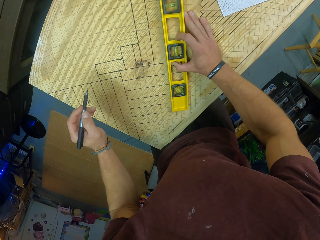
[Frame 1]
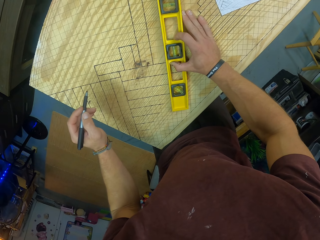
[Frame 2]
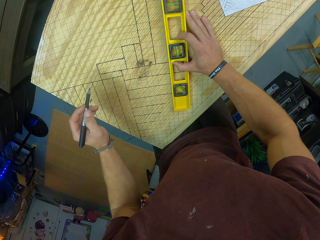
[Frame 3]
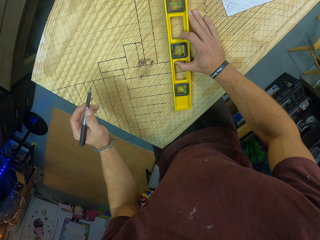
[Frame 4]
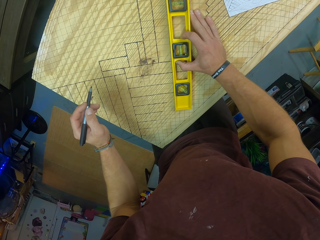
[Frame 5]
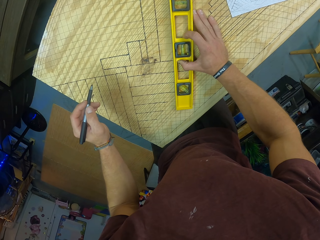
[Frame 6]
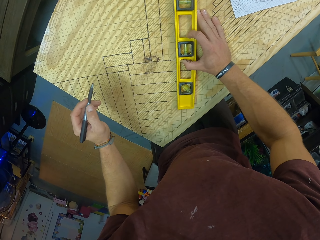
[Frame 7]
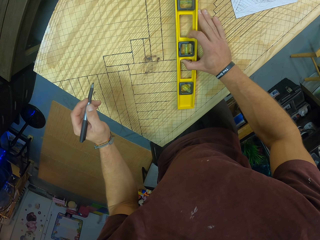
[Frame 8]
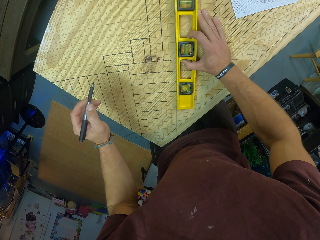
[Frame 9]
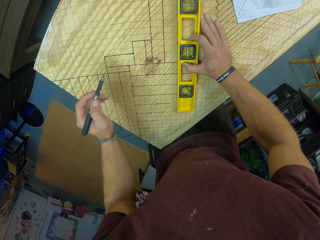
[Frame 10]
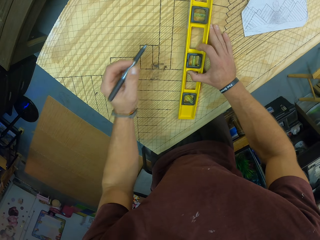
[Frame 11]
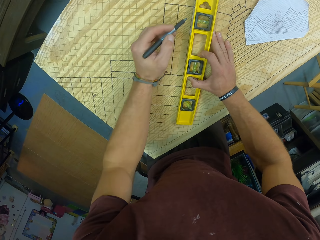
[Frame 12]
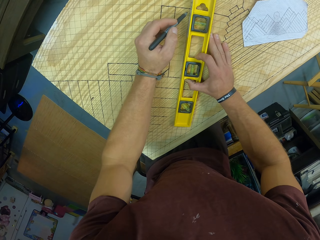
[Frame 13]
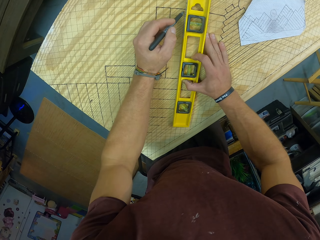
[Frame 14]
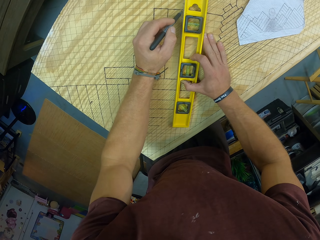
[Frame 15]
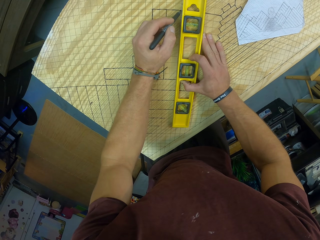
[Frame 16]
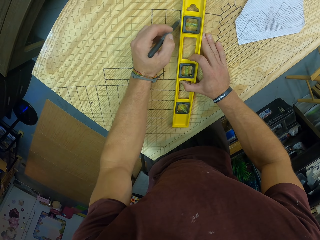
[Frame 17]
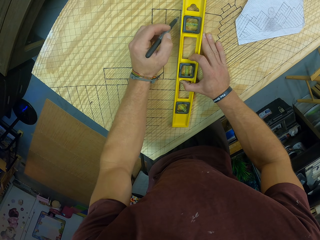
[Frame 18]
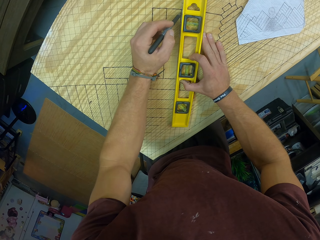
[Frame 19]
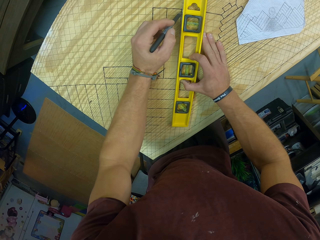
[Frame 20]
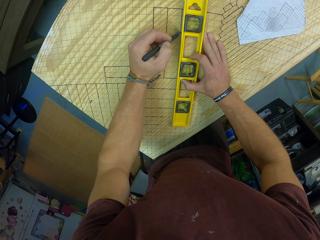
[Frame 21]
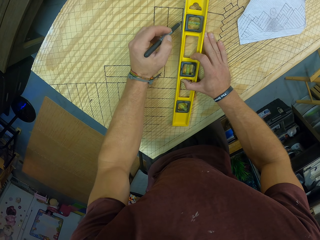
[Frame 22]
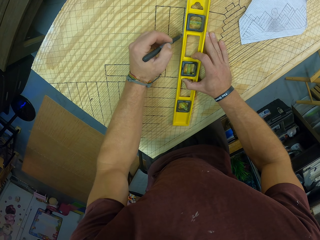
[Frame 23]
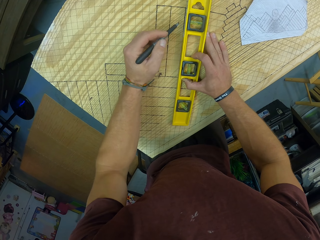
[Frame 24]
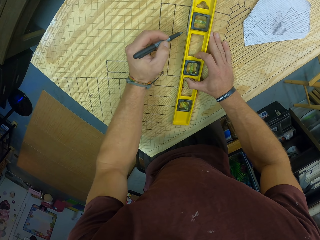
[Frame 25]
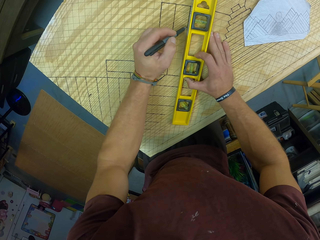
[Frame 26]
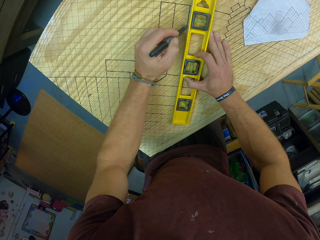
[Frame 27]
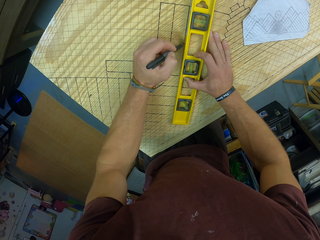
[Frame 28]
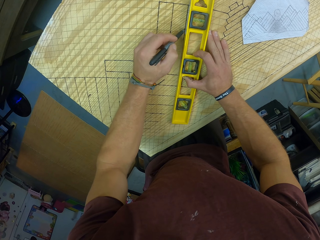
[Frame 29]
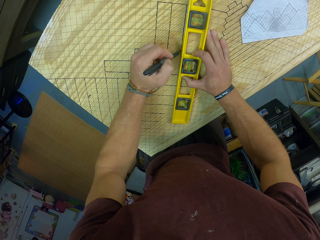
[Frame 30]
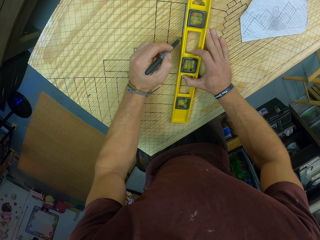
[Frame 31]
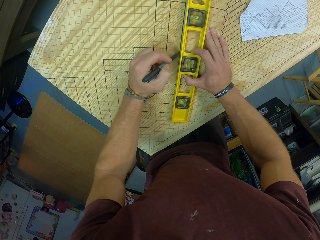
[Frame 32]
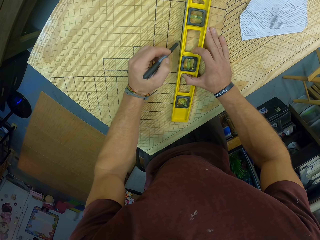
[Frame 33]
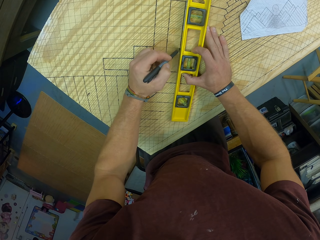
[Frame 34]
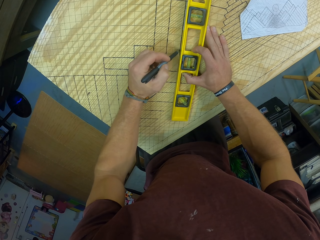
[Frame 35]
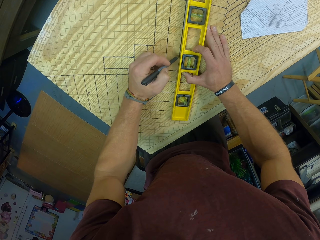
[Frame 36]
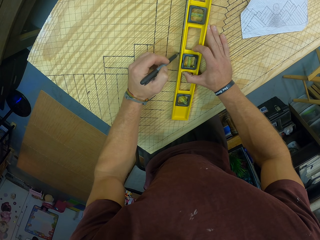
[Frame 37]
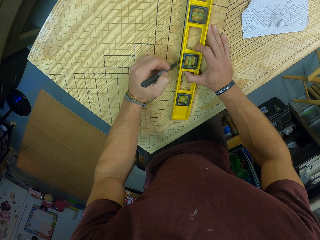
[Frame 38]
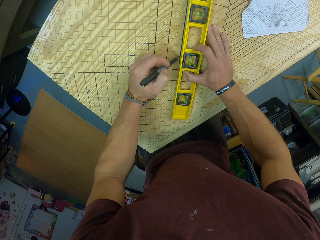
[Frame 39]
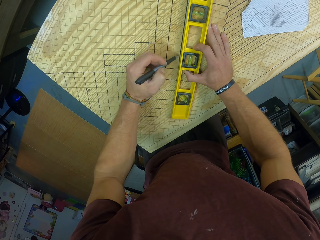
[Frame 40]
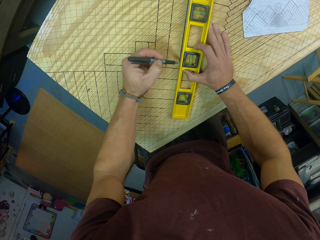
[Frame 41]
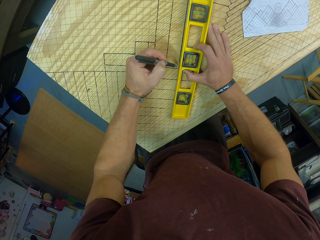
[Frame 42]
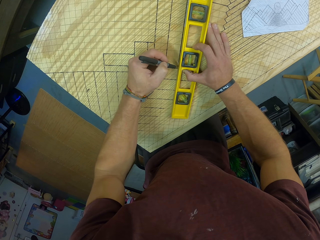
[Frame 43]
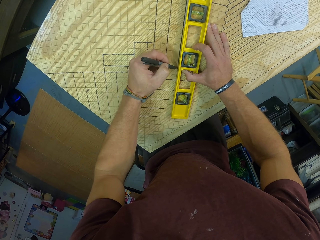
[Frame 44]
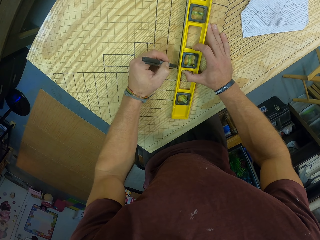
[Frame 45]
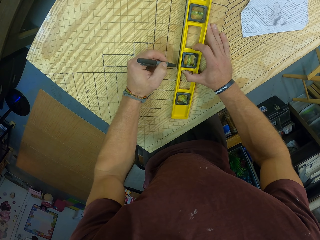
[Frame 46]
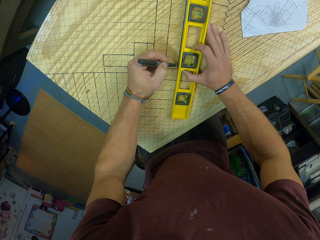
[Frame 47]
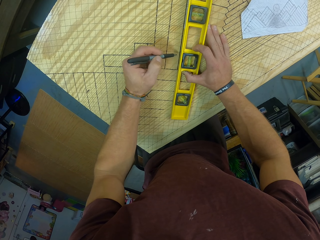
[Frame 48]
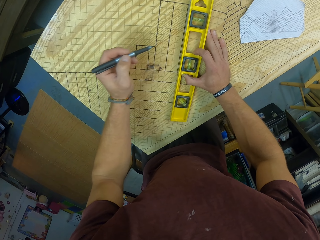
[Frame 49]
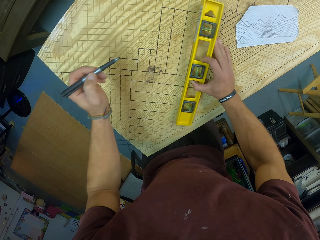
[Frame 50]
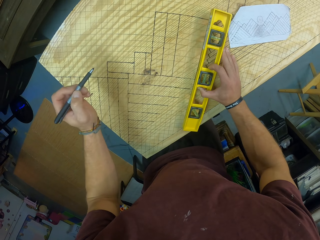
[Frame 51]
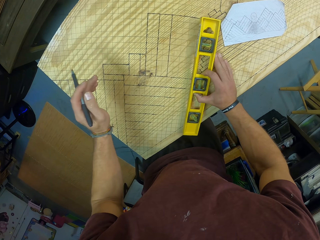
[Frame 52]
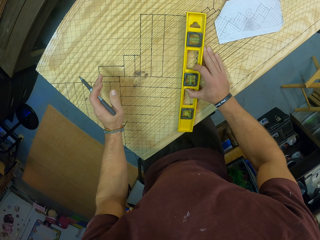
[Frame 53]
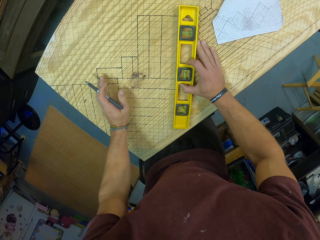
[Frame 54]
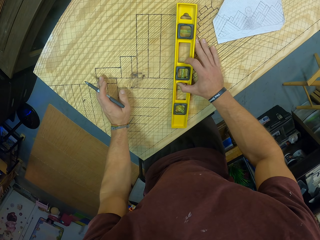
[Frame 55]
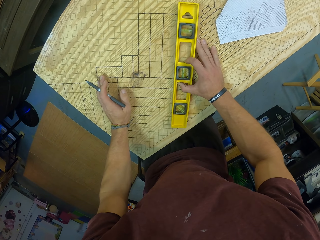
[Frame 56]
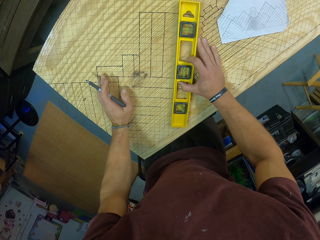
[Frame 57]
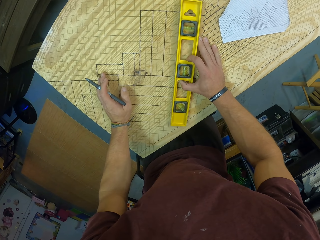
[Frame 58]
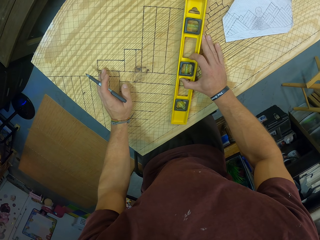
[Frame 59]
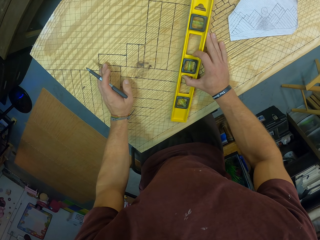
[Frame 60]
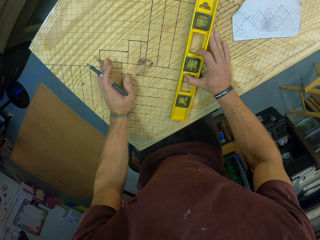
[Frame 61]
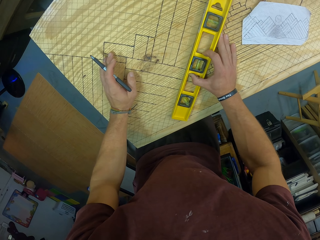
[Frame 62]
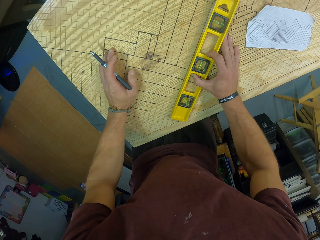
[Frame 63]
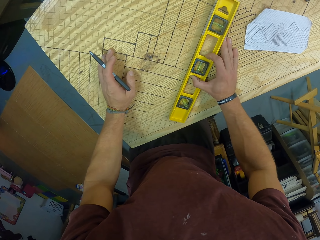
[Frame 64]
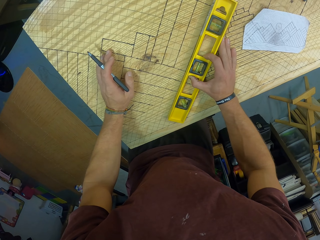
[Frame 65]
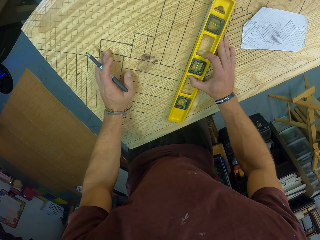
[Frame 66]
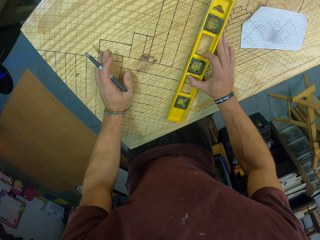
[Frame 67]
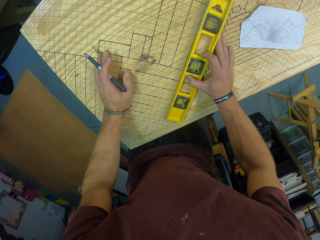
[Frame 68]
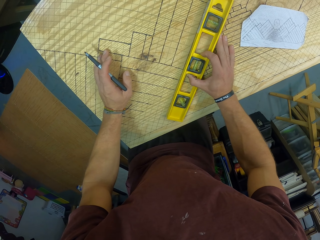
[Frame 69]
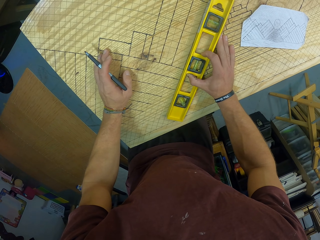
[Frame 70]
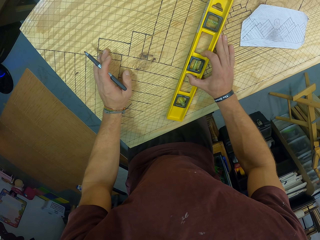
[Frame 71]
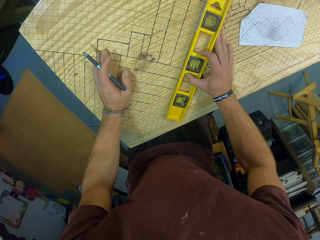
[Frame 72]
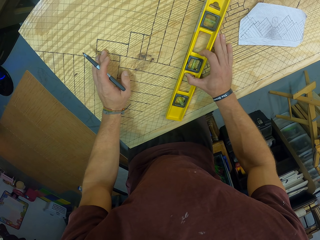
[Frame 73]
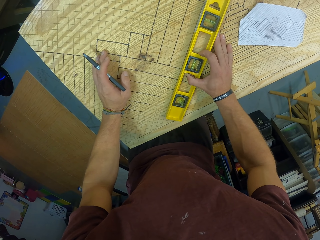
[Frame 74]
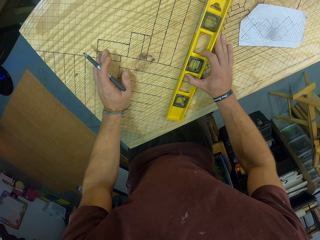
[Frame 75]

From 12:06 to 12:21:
The camera wearer marks some lines on the wooden slab with the mechanical pen in his left hand. He lifts the level from the wooden slab with his right hand. He places the level on the wooden slab with his right hand.

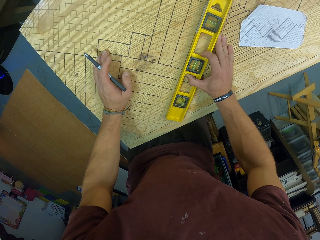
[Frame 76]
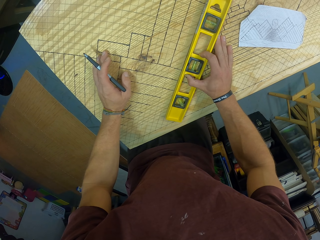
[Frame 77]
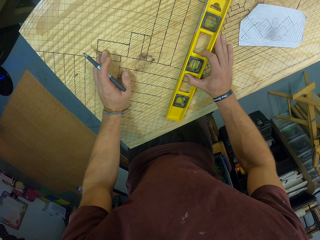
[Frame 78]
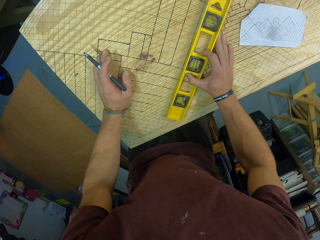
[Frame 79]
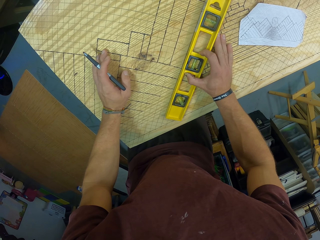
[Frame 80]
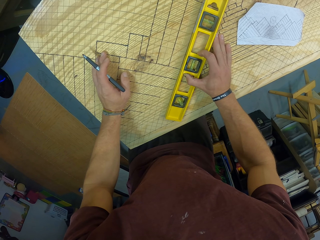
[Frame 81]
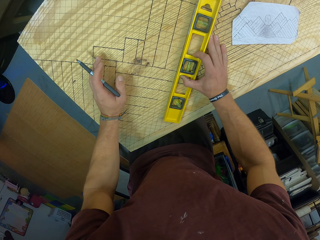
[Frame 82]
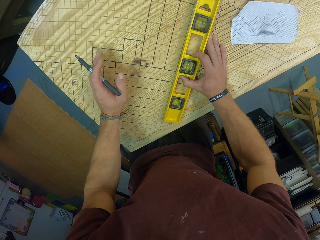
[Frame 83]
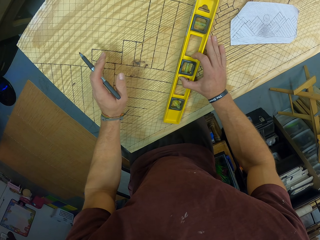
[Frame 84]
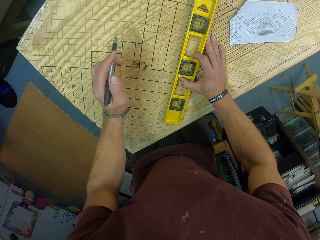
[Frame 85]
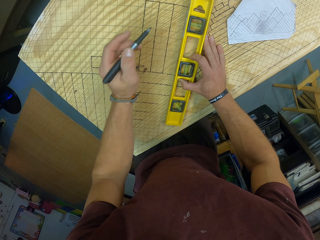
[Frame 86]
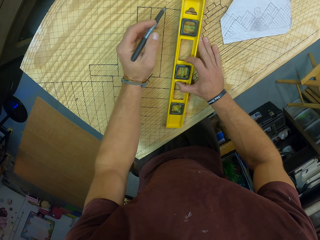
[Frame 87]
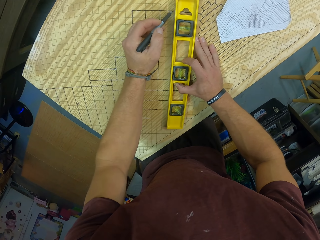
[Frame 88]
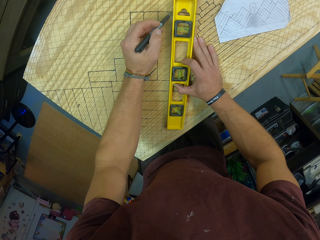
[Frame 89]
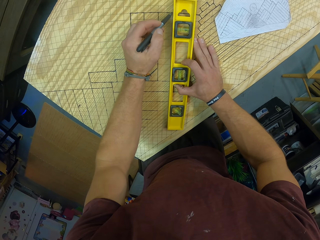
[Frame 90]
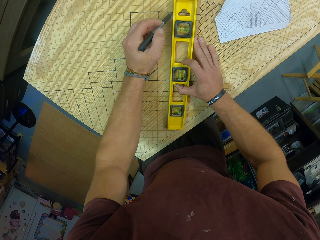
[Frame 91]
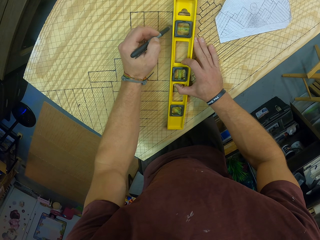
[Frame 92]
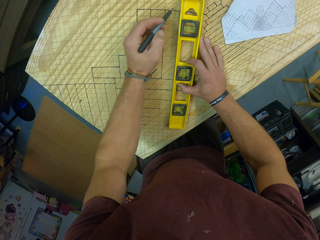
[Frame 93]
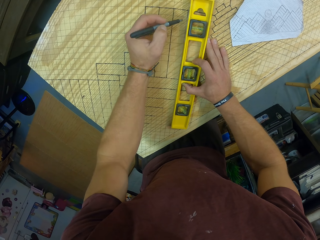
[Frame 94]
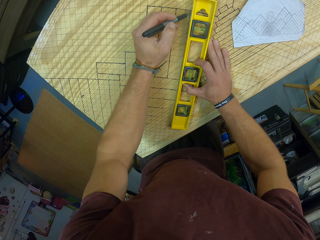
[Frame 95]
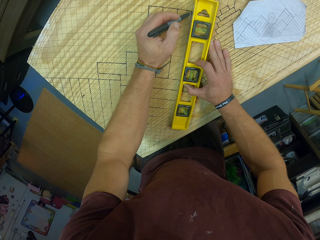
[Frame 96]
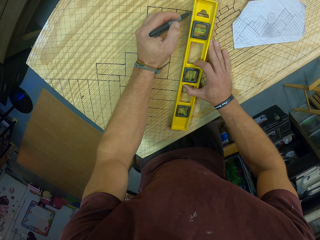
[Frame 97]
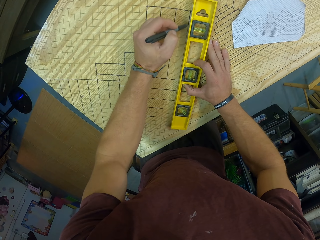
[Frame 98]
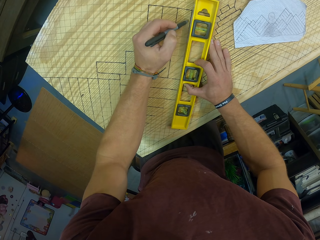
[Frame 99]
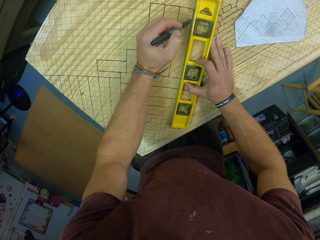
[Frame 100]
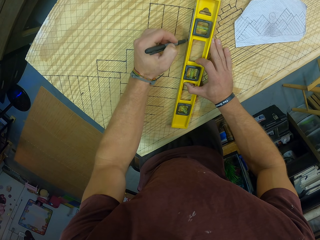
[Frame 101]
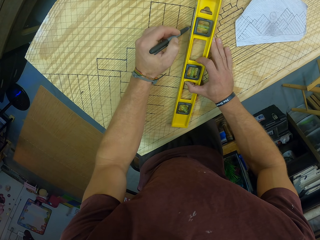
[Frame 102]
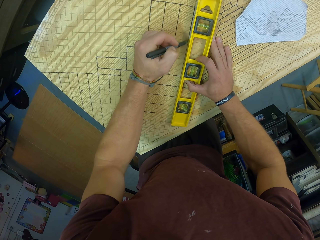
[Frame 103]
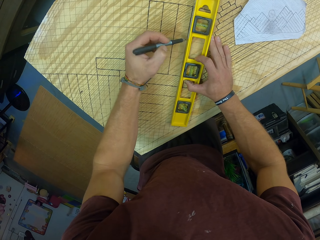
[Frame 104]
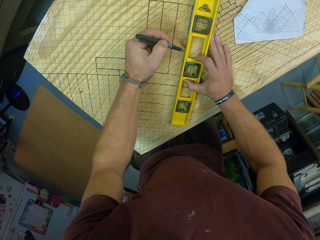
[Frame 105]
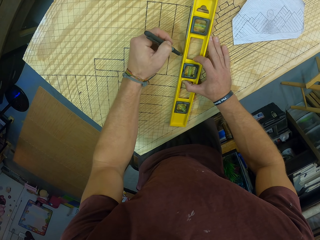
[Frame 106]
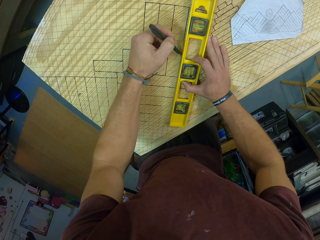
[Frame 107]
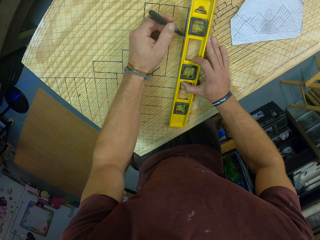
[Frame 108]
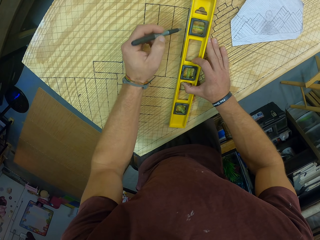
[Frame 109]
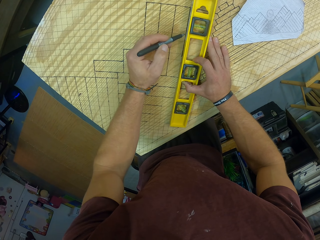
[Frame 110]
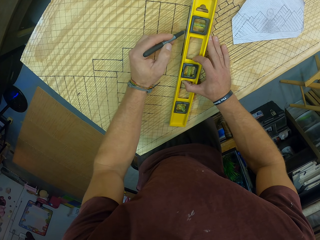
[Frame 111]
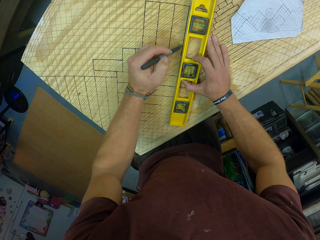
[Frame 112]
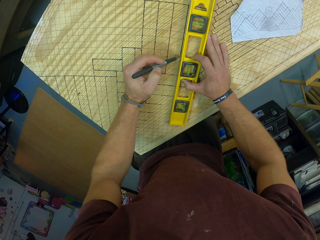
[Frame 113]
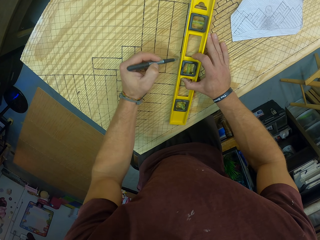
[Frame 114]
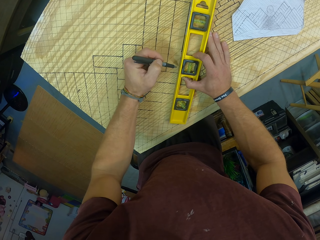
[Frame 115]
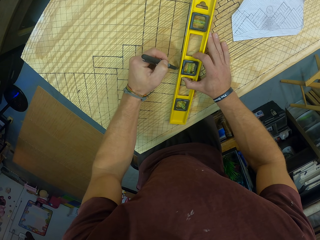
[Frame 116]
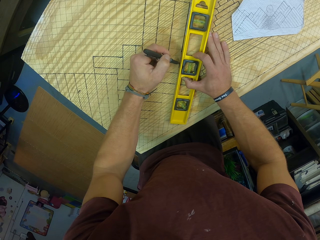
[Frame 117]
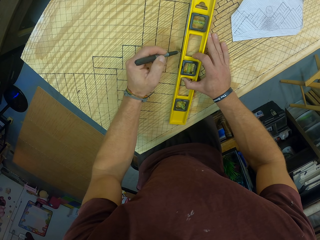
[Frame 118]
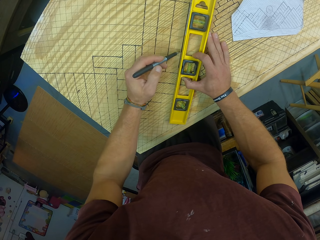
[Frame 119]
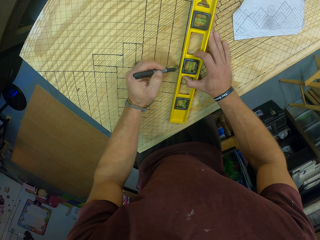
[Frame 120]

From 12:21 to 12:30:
The camera wearer marks some lines on the wooden slab with the mechanical pen in his left hand.
